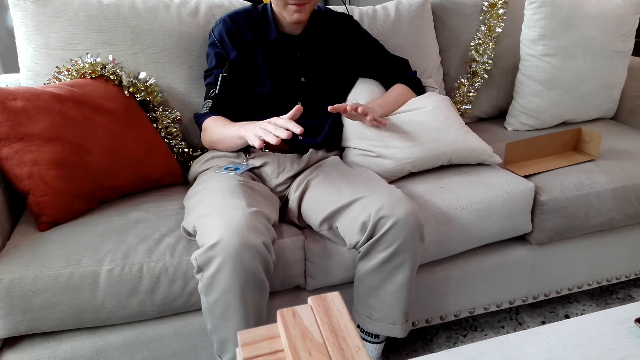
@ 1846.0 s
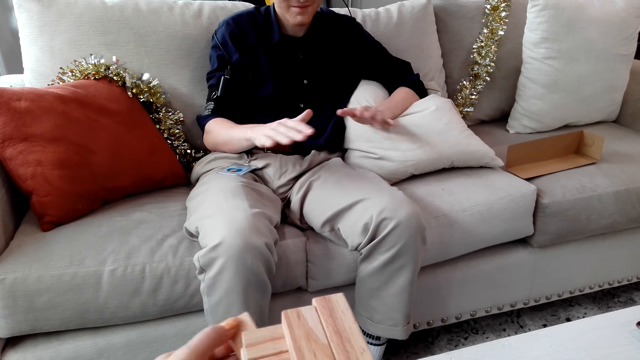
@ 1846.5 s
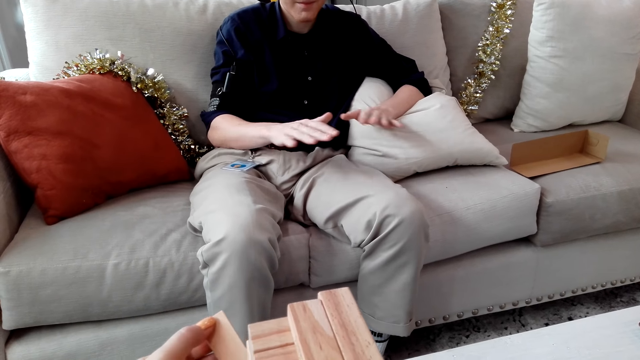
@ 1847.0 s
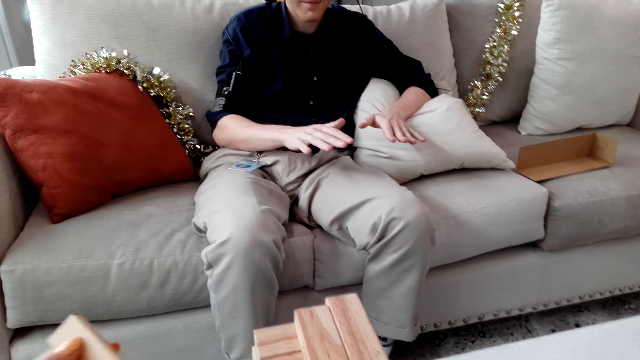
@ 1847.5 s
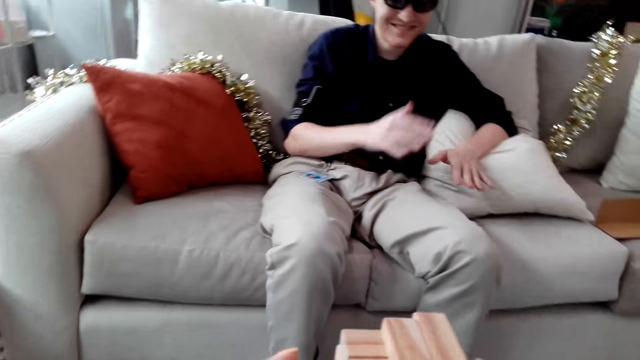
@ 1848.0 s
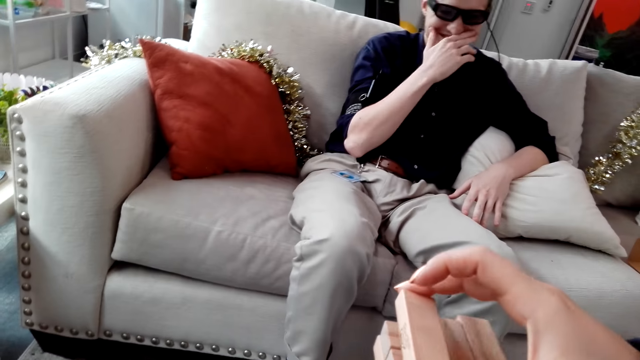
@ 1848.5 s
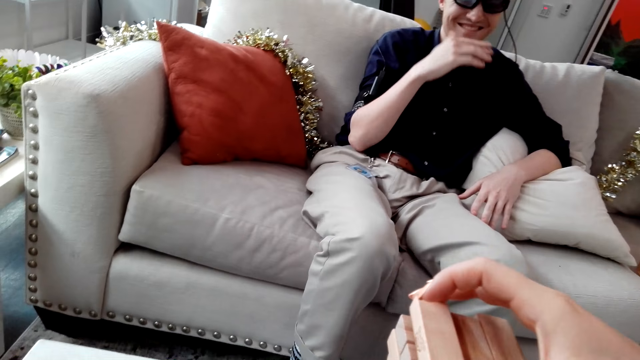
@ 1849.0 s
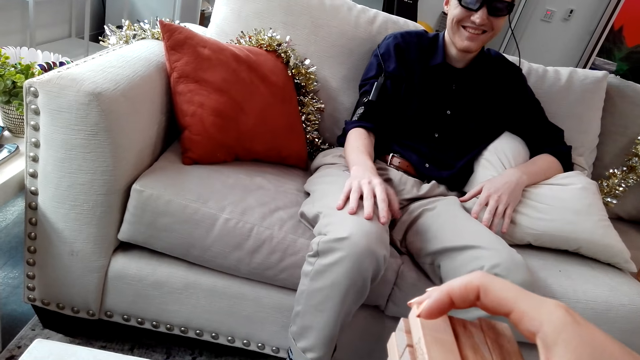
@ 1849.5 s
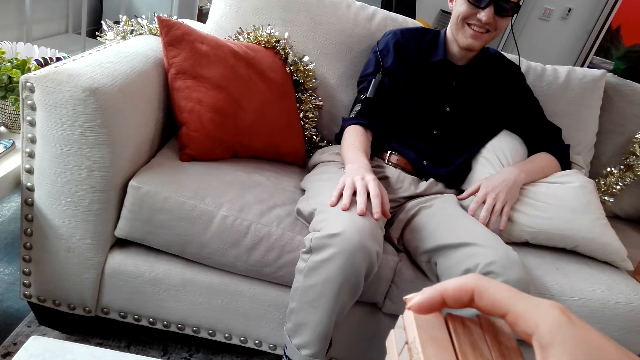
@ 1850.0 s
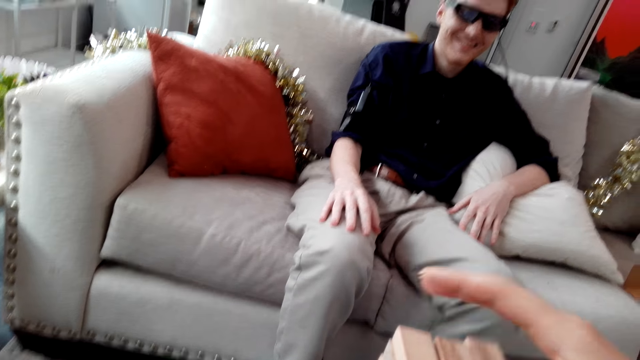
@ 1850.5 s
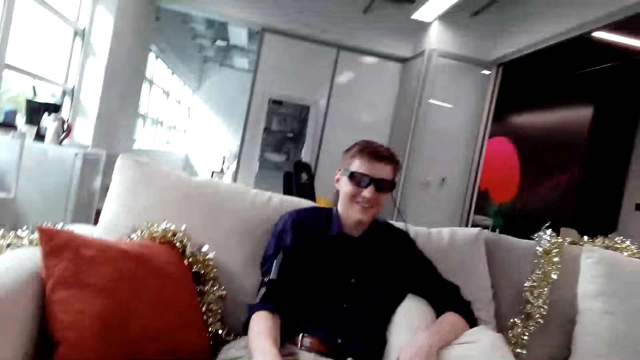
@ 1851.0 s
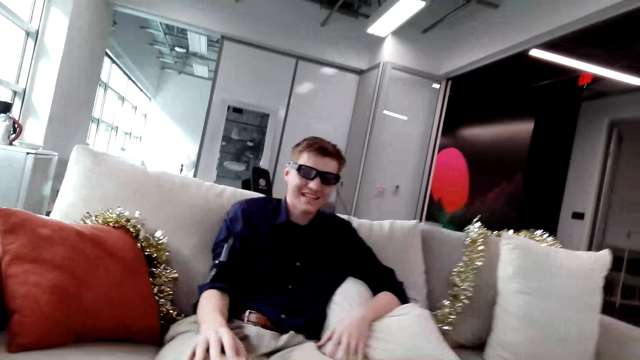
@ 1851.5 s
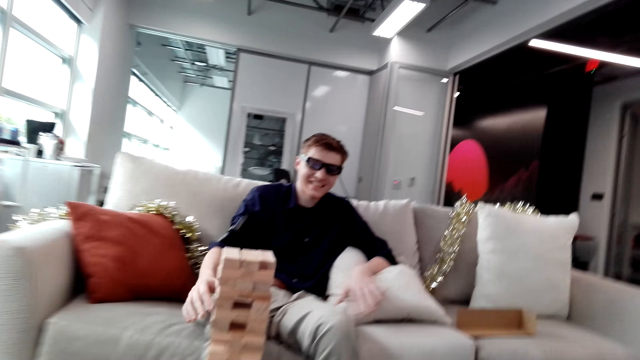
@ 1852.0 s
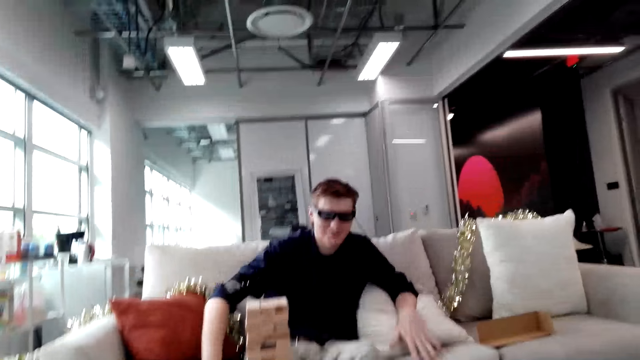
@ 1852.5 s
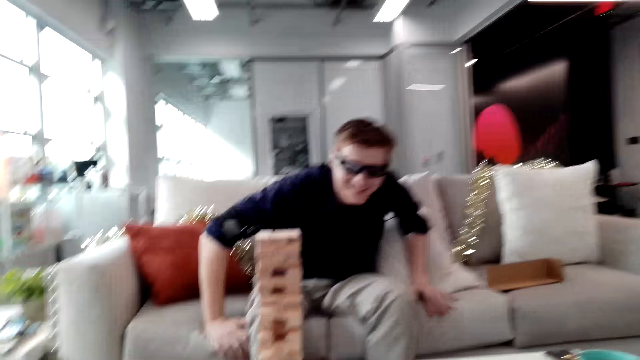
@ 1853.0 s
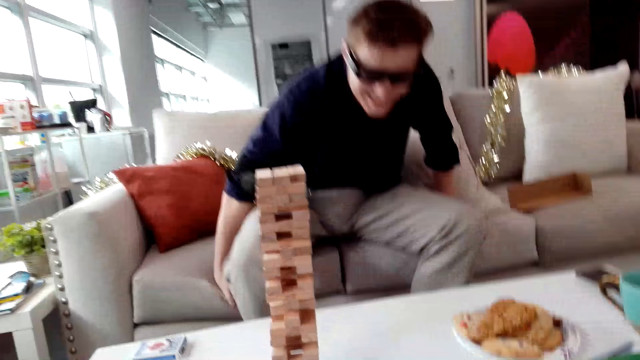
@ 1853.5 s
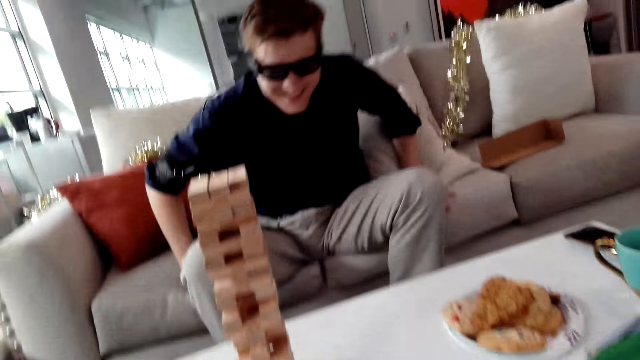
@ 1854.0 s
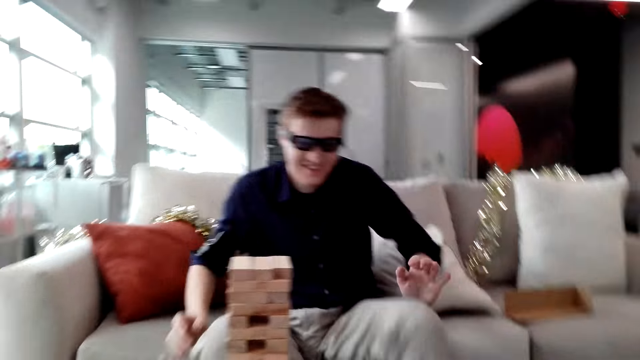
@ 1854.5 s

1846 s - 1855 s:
The camera wearer pulls a Jenga block. They put the Jenga block on a tower.

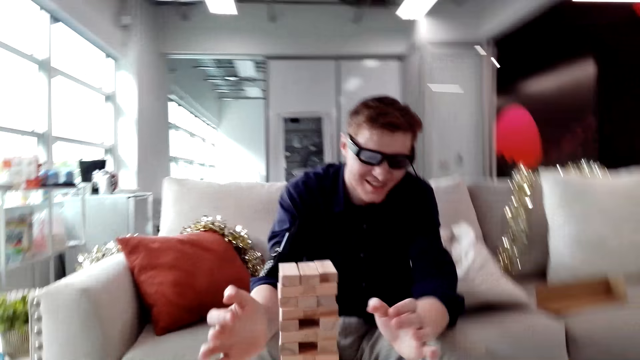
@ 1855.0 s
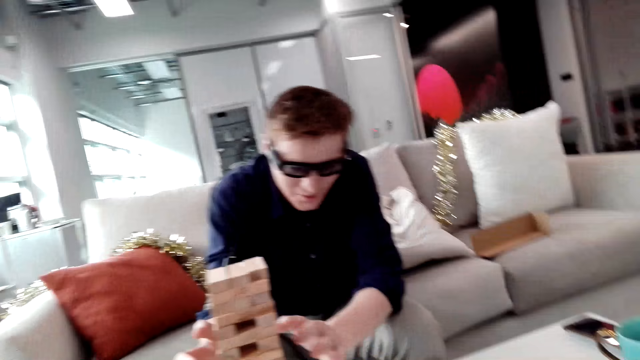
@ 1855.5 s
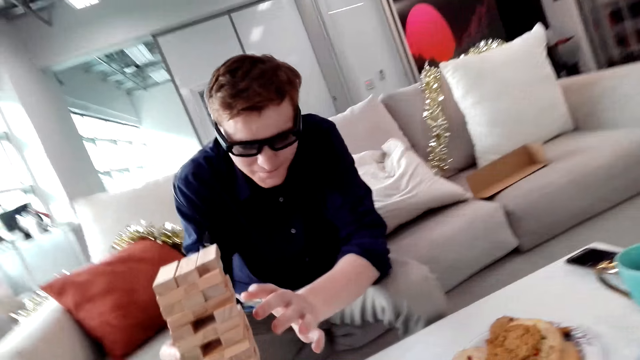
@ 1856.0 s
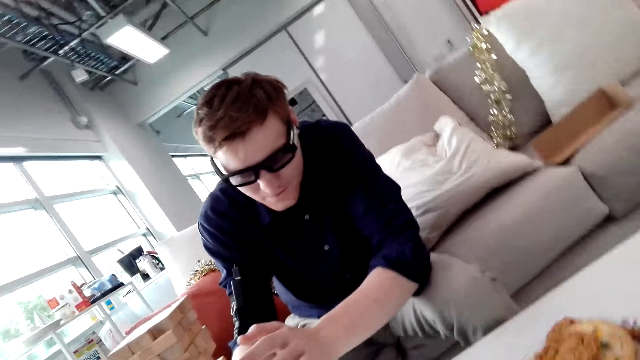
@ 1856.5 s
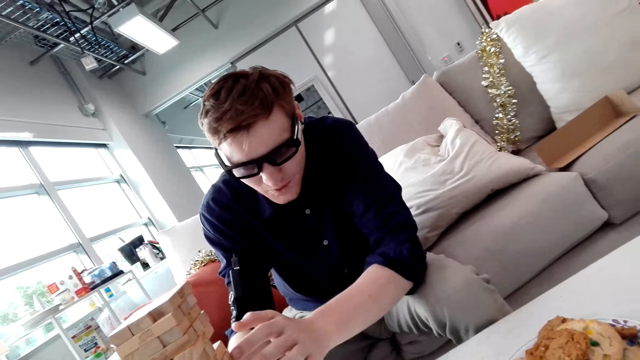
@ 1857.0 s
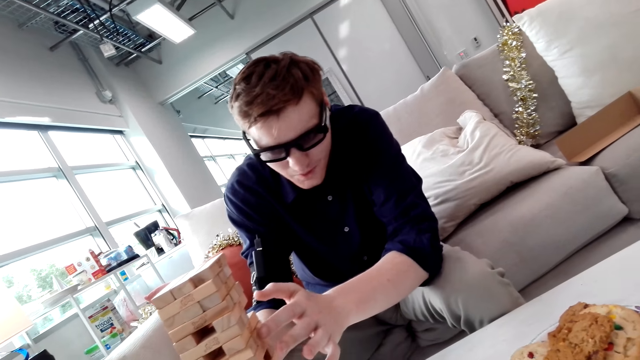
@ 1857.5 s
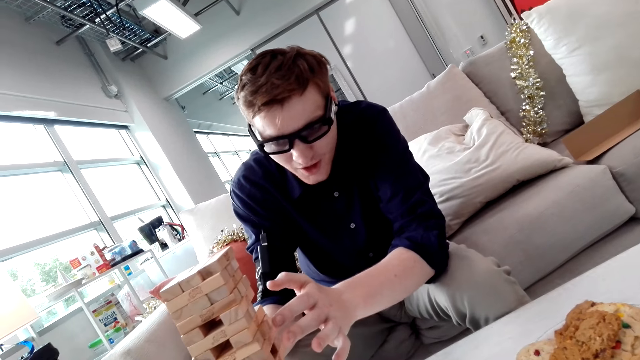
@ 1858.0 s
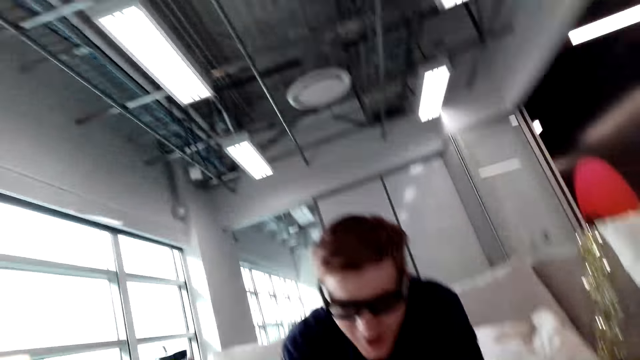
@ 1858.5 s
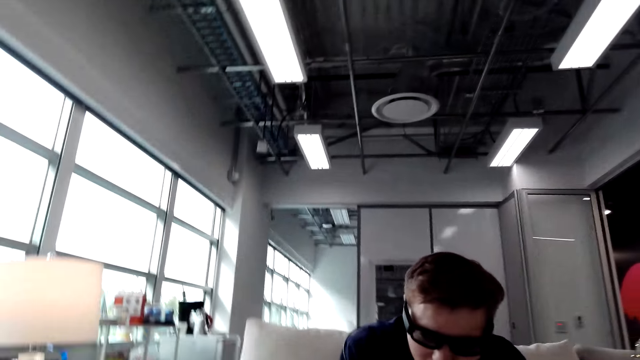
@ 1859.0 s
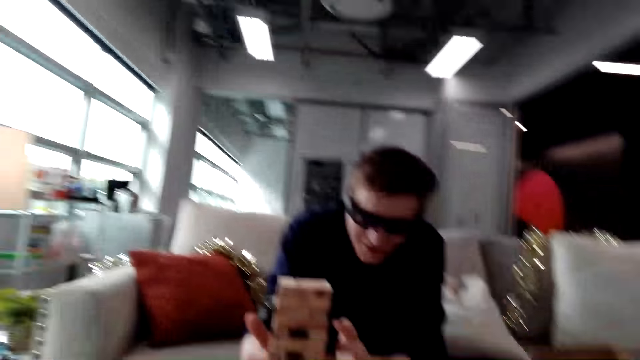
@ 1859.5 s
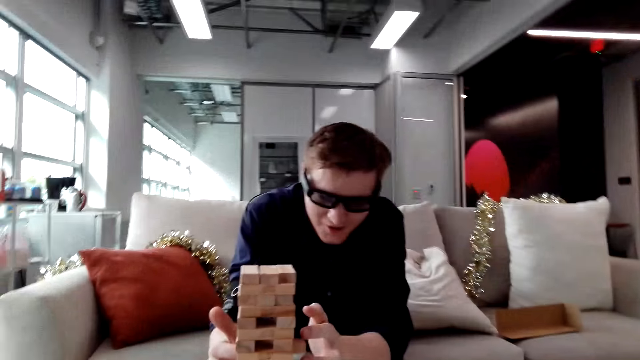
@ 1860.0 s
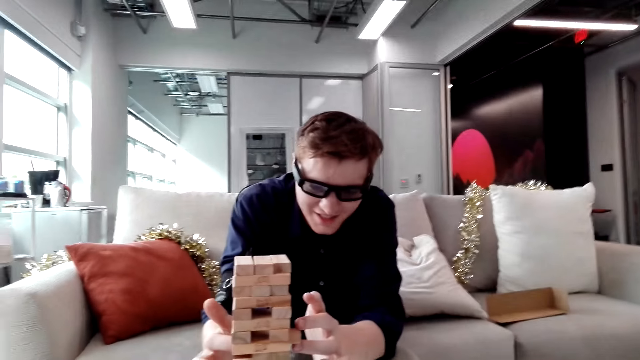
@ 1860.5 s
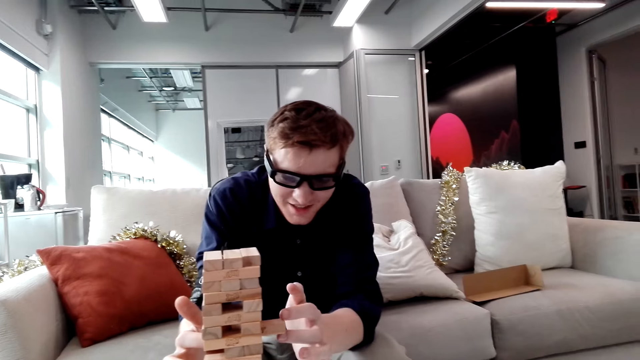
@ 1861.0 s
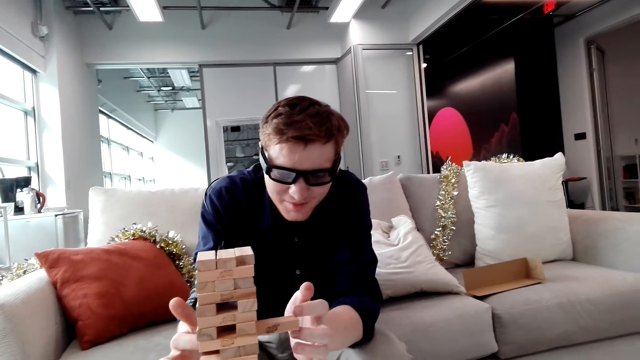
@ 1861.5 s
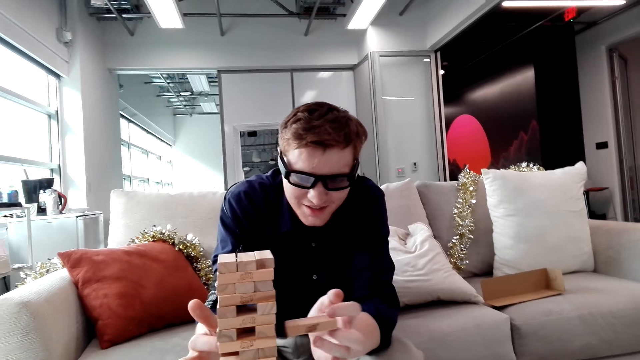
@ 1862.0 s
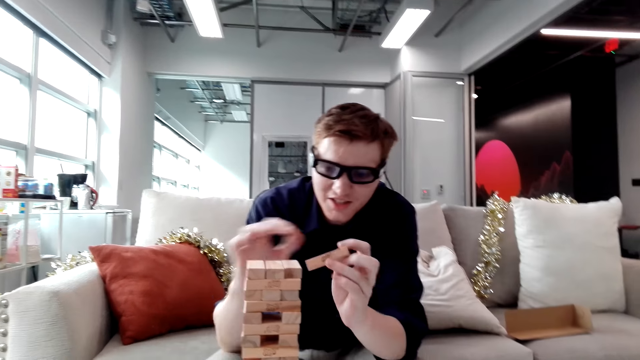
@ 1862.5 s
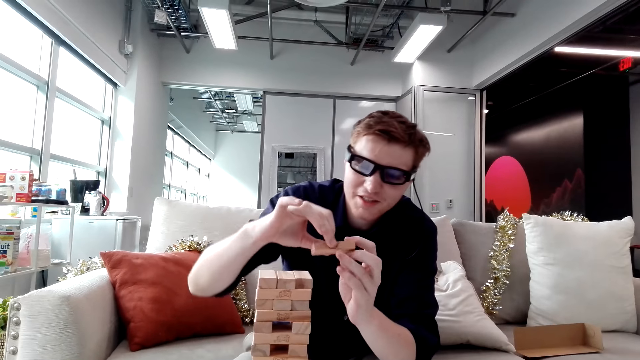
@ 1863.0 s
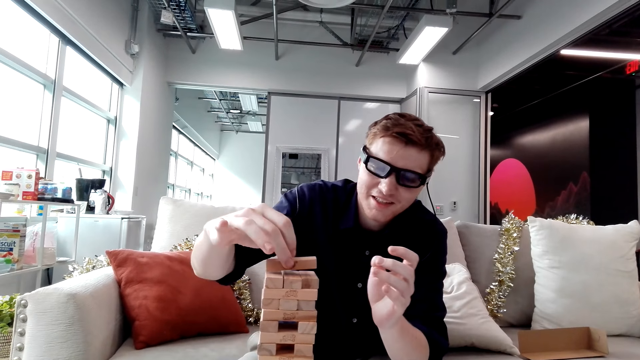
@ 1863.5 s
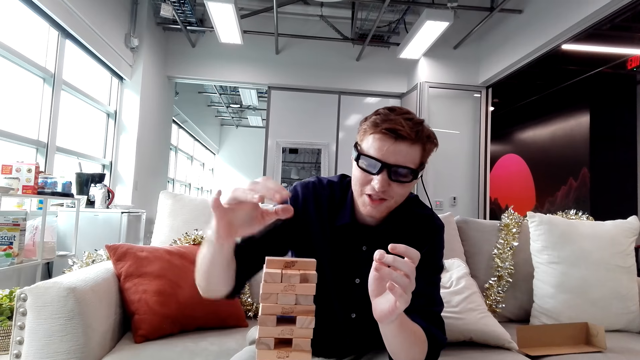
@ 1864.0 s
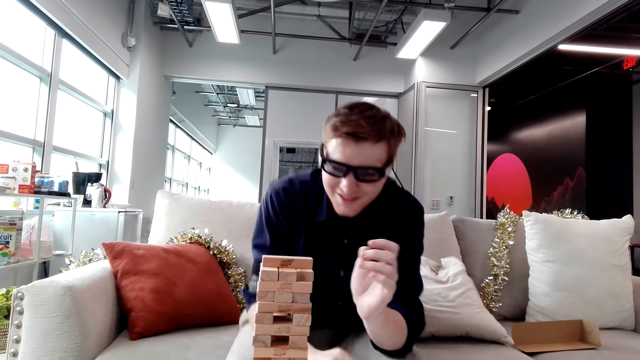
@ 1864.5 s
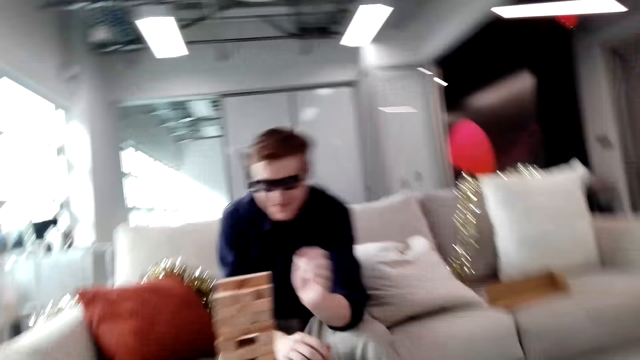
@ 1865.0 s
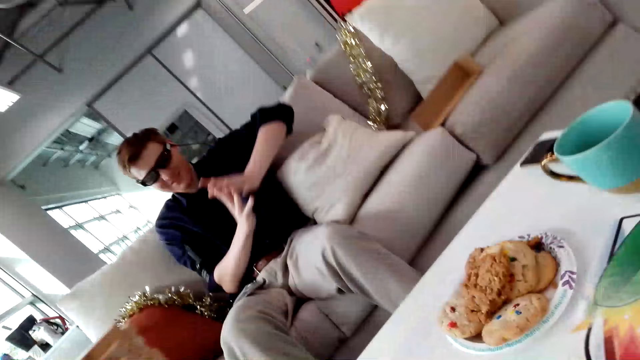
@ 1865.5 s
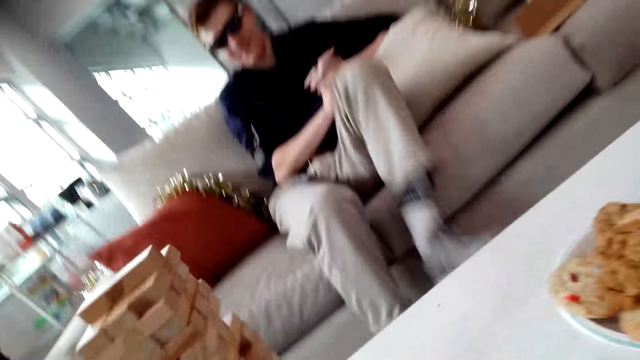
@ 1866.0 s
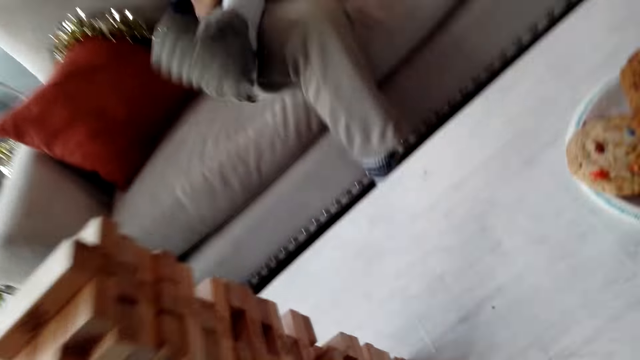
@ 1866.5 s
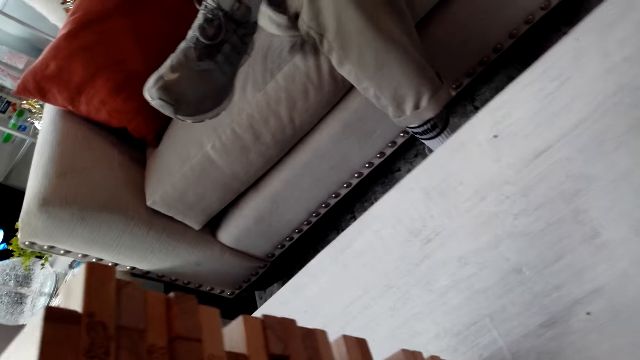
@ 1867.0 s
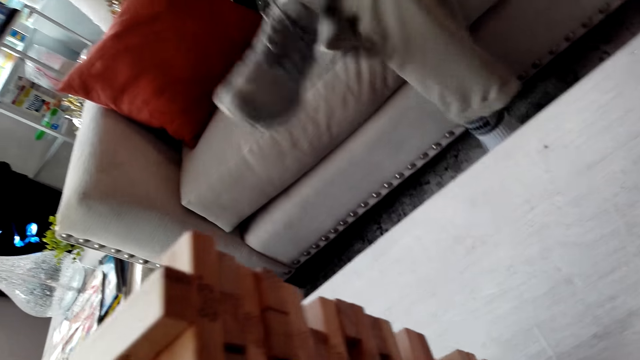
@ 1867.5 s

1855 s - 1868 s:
A man removes the block. The man pulls a Jenga block. The man puts the Jenga block on a tower.
